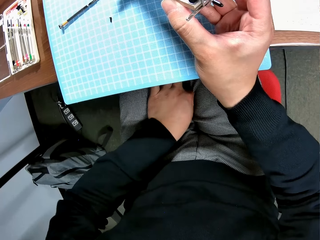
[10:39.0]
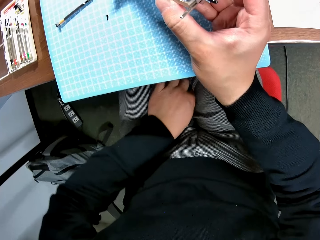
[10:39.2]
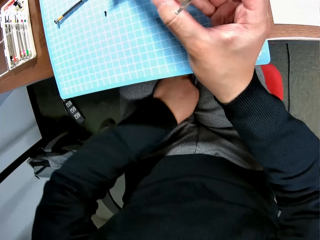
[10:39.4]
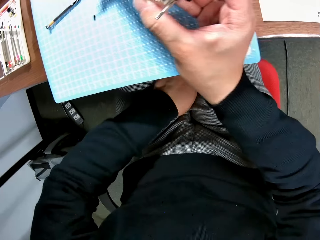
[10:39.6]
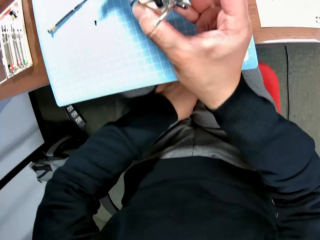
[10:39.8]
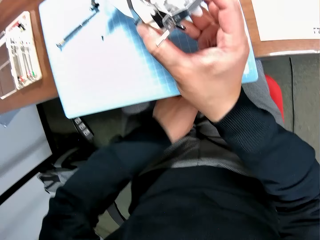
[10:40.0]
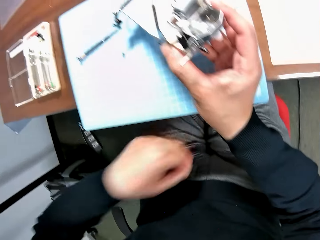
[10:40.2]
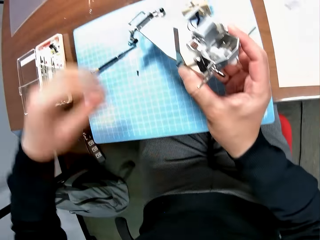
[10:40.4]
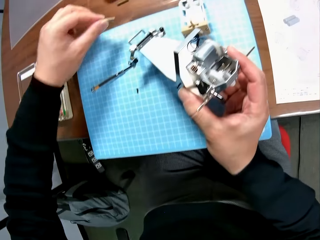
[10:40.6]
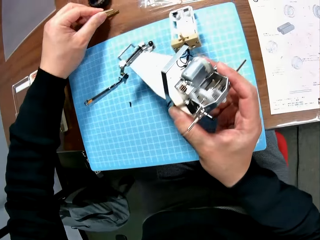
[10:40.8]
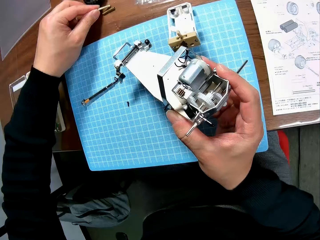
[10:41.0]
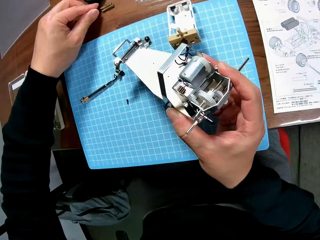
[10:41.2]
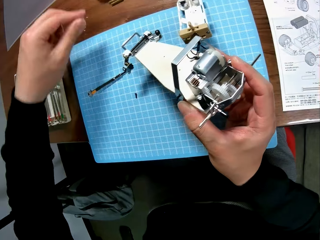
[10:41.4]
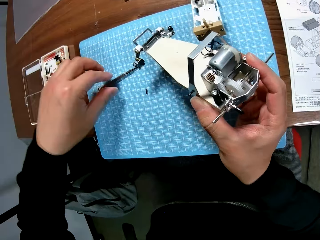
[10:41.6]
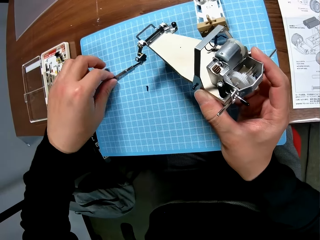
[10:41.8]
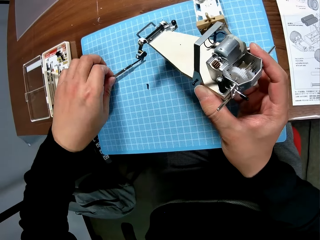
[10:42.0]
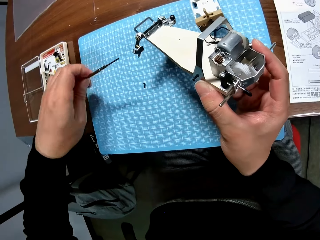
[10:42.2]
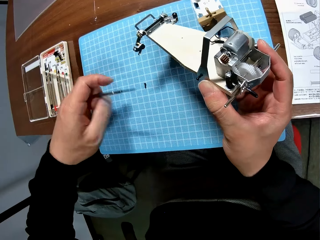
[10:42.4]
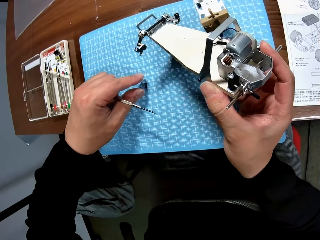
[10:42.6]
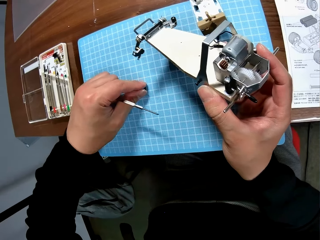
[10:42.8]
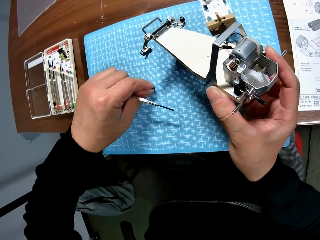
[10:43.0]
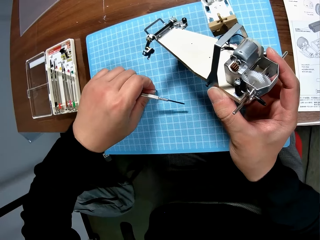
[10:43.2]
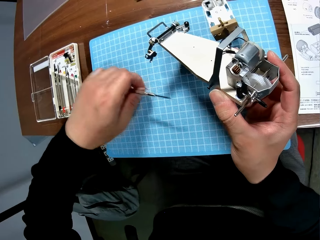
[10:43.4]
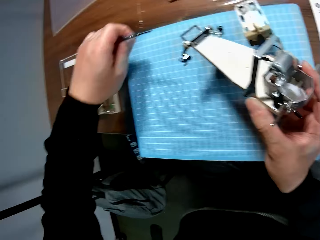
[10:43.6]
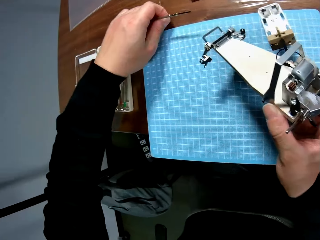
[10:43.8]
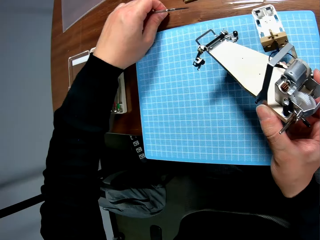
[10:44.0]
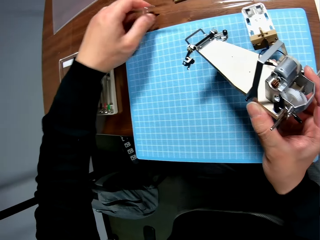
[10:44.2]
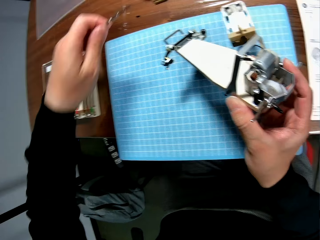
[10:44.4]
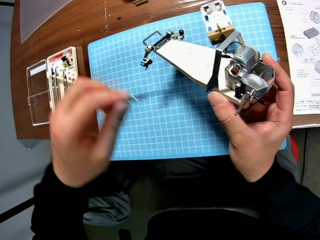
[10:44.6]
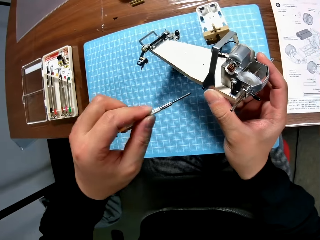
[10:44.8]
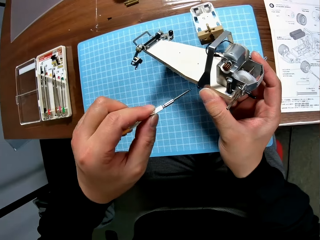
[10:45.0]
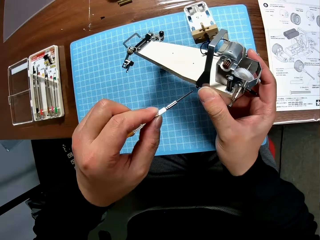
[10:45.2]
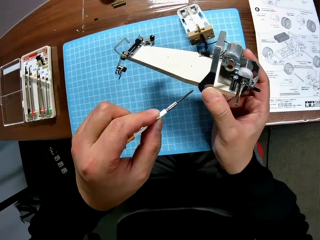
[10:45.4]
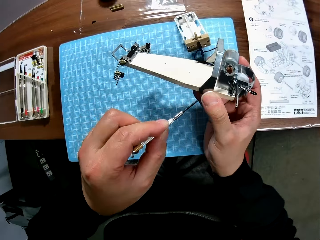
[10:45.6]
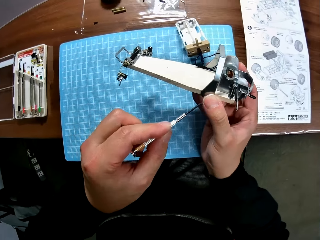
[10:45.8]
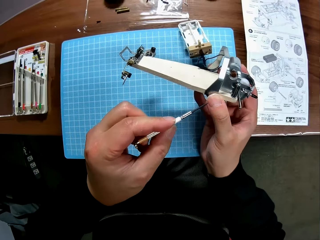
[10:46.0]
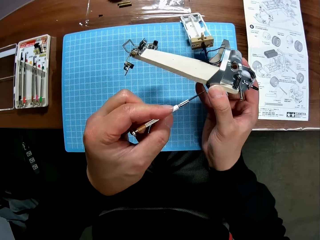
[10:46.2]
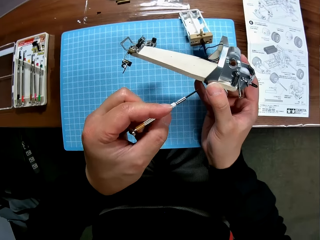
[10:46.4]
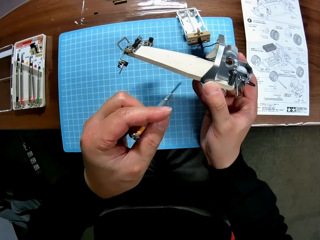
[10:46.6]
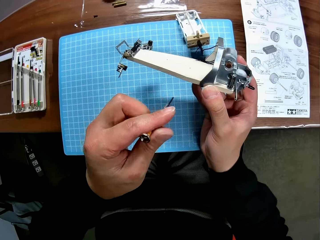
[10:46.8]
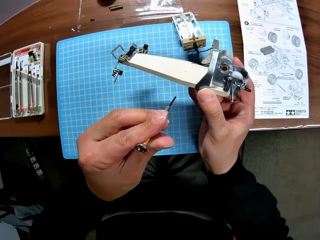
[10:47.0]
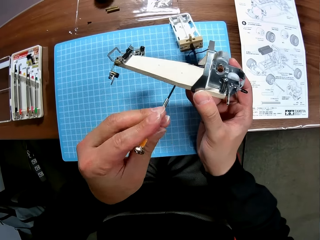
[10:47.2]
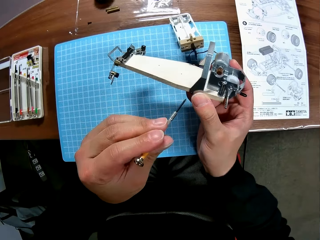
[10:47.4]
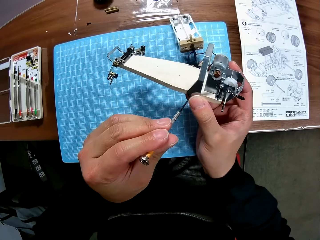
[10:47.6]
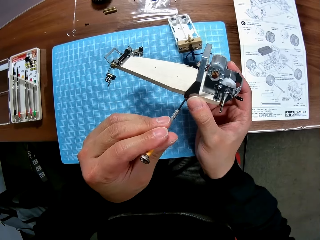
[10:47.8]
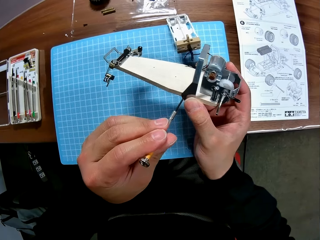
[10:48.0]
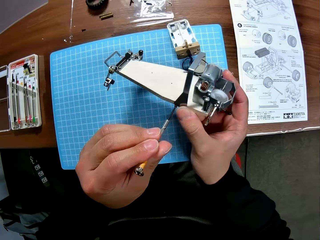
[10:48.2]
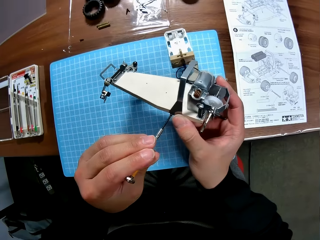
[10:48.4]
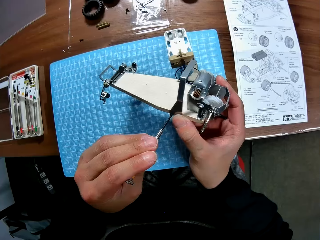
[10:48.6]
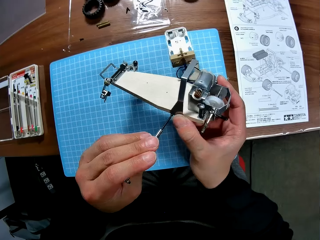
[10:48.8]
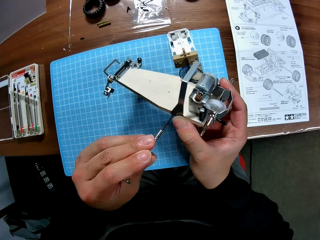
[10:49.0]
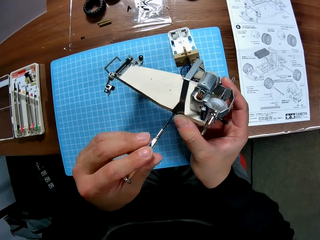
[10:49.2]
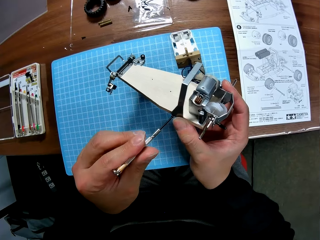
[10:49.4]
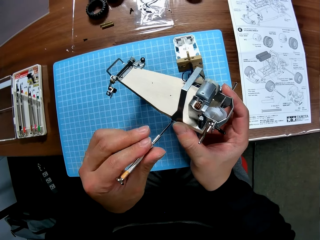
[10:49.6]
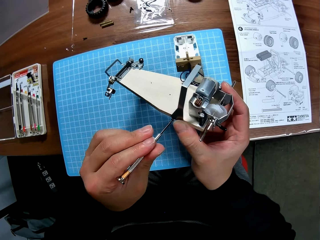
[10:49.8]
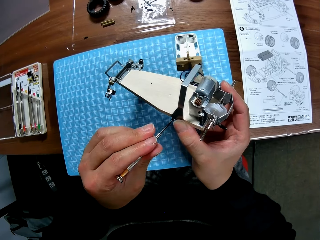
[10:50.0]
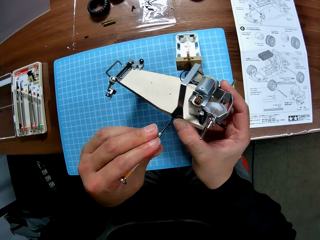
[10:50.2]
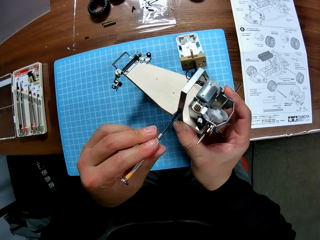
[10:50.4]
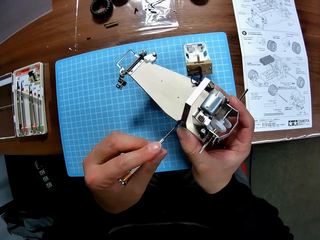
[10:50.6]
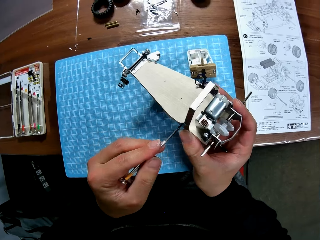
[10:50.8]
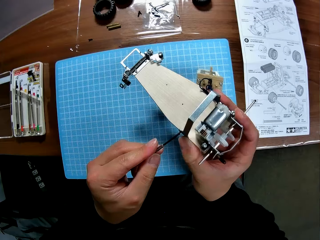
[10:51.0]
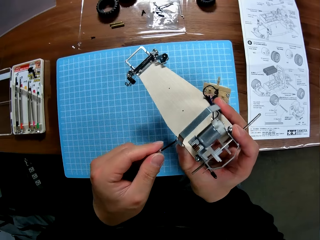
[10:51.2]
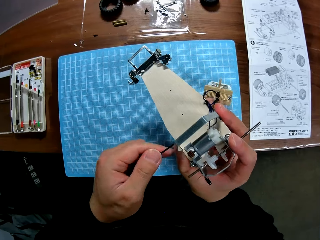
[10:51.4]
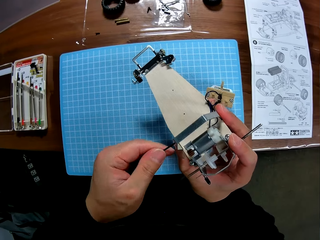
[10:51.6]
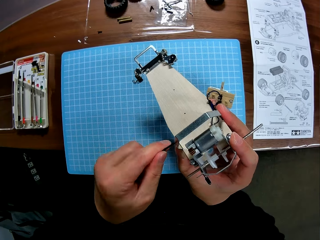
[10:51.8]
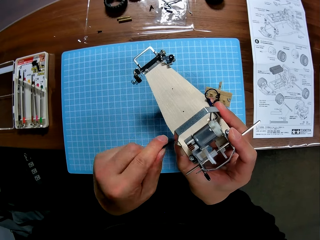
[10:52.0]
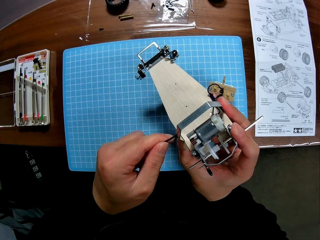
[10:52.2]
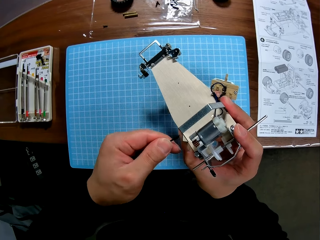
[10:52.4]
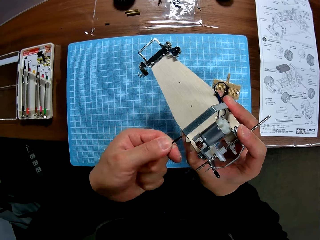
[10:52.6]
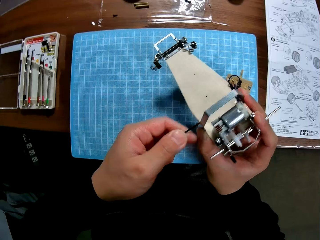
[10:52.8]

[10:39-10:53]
The camera wearer drops the component on the table with his left hand. He picks up the screwdriver from the table with his left hand. He picks up another small component from the table with his left hand. He moves the nut placed on the table. He drops the small component on the table with his left hand. He fixes the toy plane. He continues screwing the toy car engine with the screwdriver.

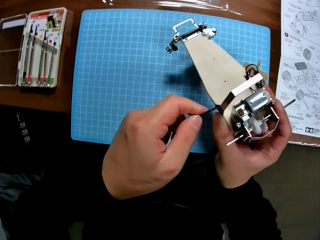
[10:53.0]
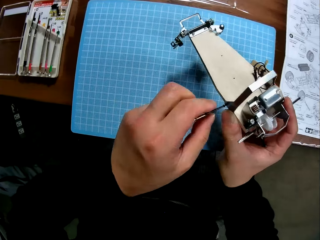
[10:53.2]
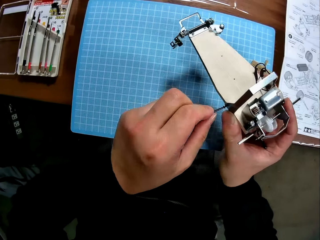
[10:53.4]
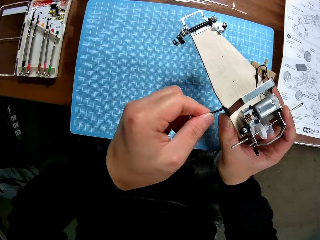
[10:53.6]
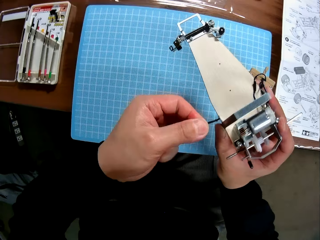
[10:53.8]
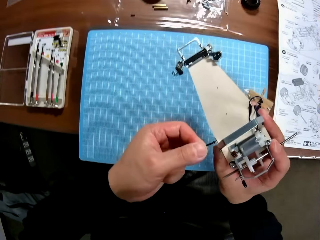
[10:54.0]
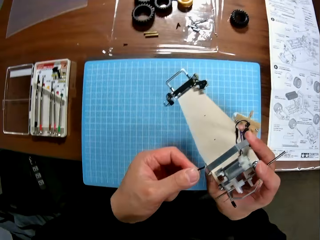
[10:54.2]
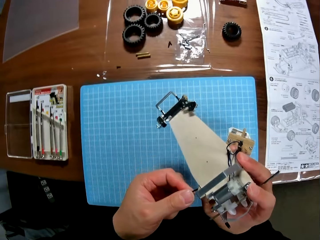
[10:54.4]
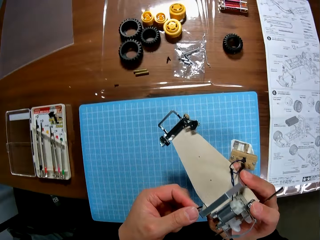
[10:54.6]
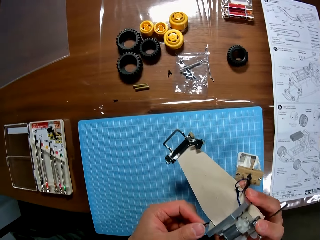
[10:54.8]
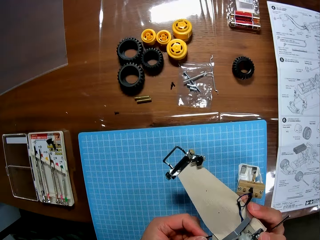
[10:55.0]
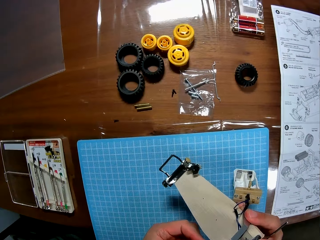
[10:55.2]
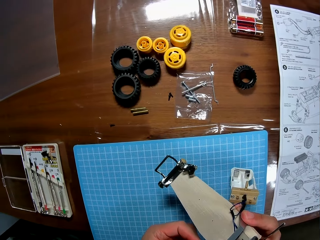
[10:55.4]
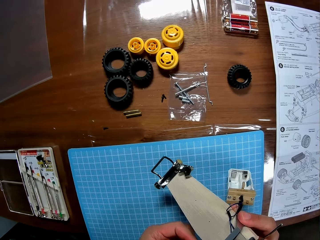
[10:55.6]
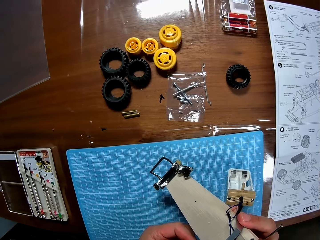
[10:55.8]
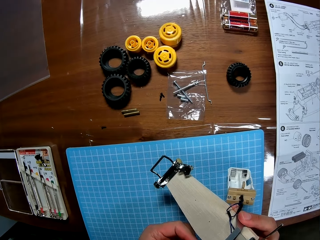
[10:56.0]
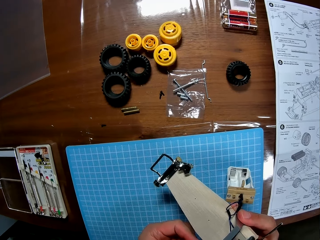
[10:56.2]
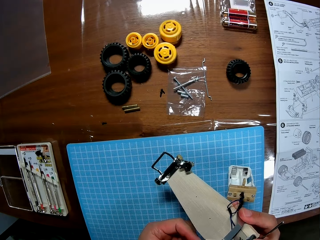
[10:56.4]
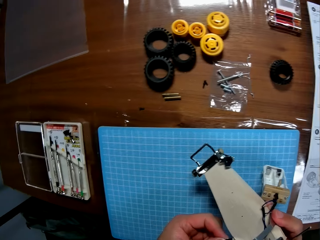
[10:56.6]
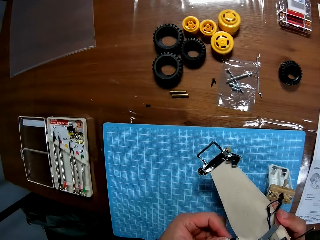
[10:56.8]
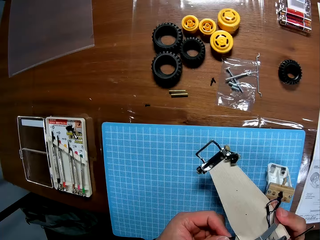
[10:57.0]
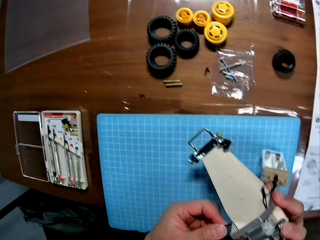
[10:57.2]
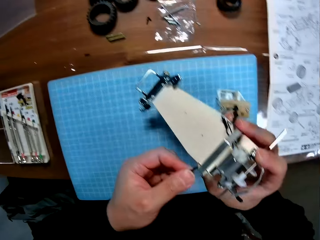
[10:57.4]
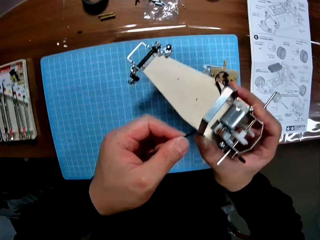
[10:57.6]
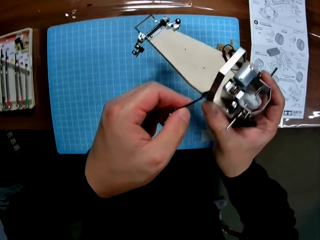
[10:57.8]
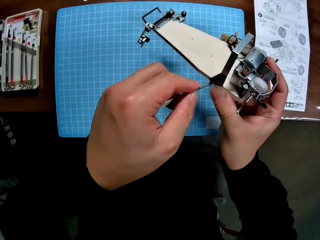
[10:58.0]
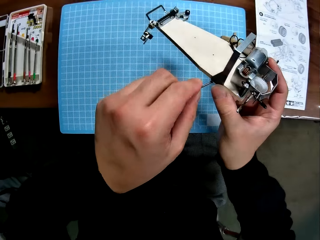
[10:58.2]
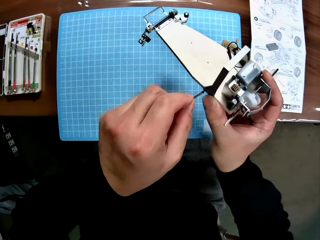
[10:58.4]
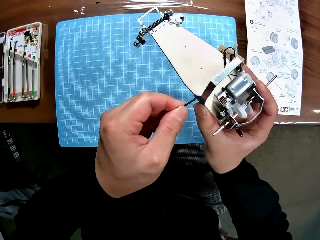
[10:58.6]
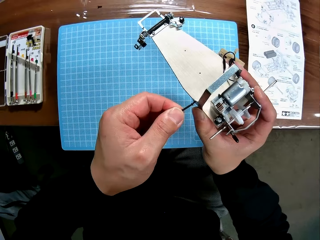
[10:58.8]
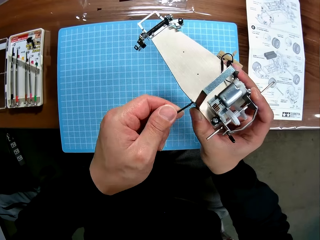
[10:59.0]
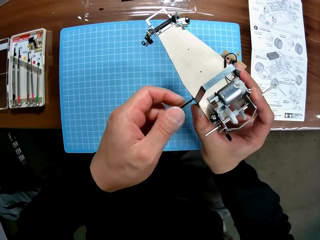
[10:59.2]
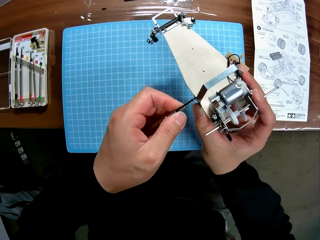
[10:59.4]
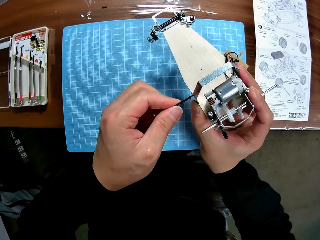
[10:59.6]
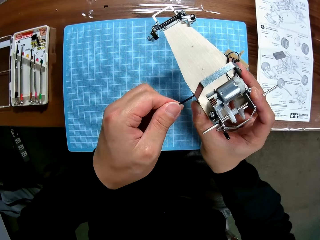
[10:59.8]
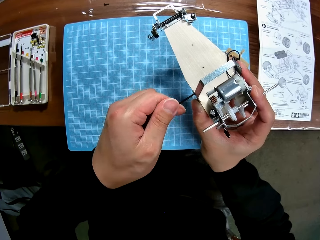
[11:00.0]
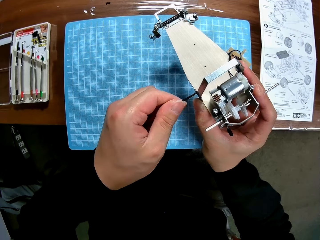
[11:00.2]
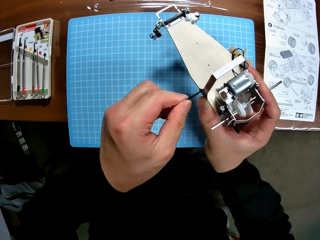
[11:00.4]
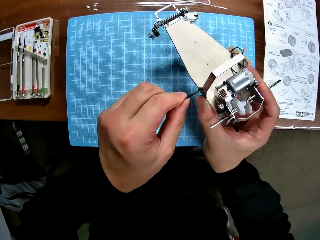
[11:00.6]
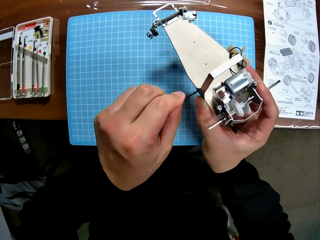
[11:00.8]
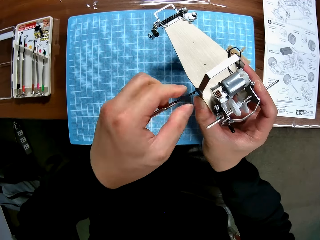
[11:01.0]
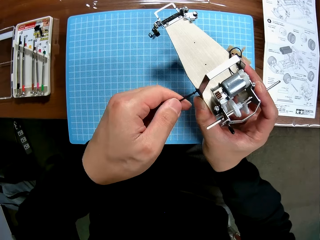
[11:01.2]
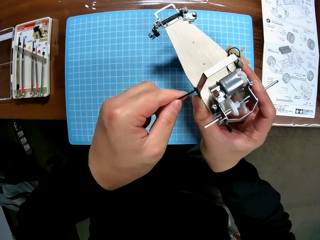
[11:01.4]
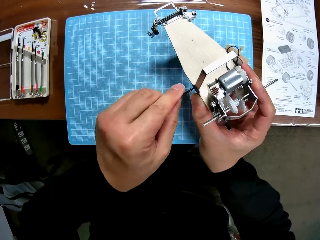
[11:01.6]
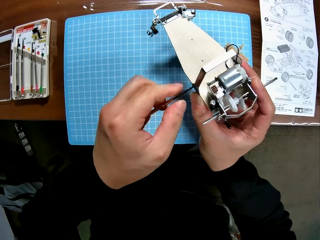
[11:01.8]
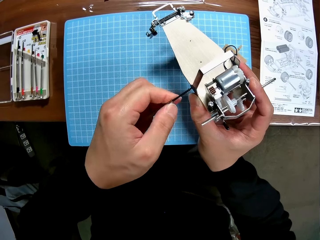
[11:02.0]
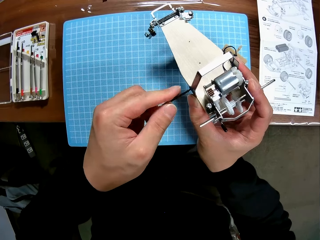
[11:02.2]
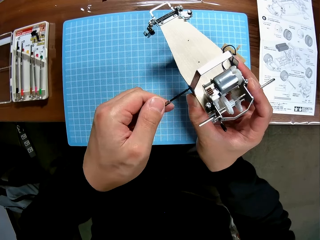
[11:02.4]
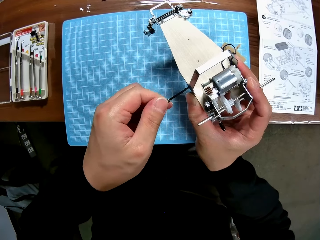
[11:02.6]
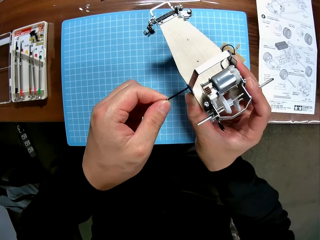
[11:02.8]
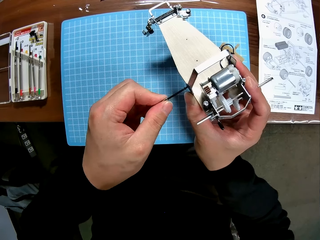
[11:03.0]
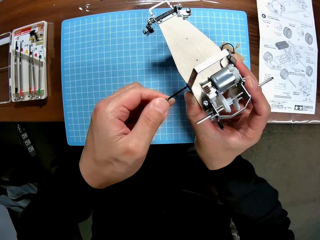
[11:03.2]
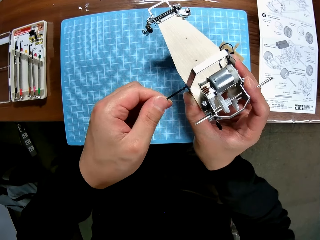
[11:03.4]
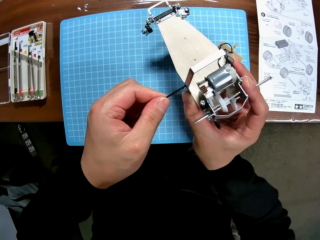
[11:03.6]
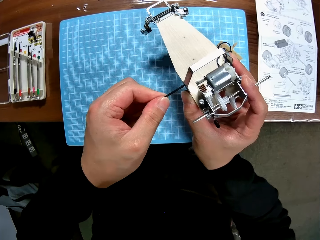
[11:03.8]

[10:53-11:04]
The camera wearer looks at the tires of the toy car on the table. They continue screwing the toy car engine with the screwdriver.
